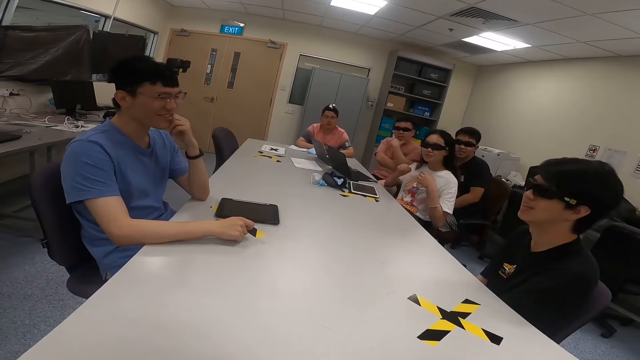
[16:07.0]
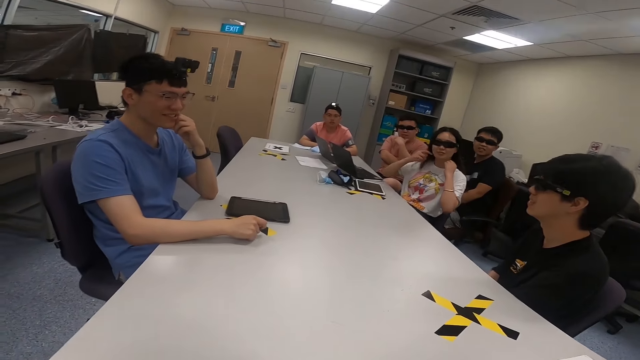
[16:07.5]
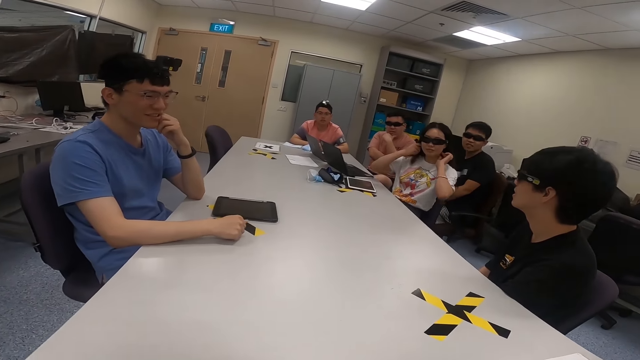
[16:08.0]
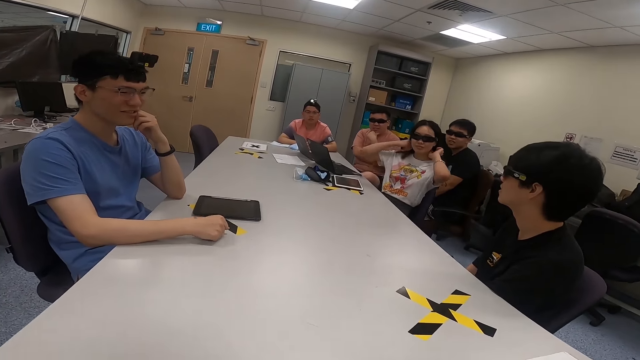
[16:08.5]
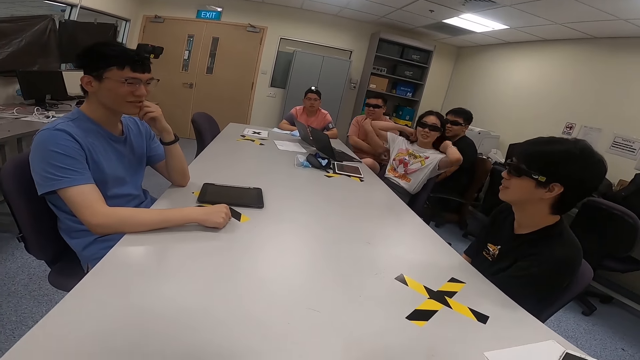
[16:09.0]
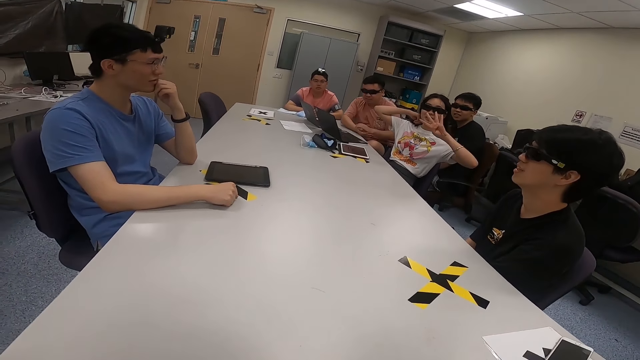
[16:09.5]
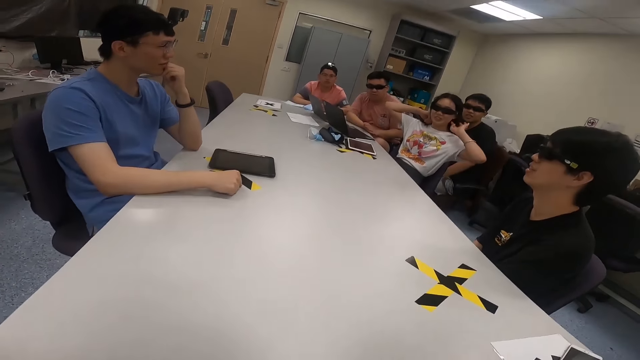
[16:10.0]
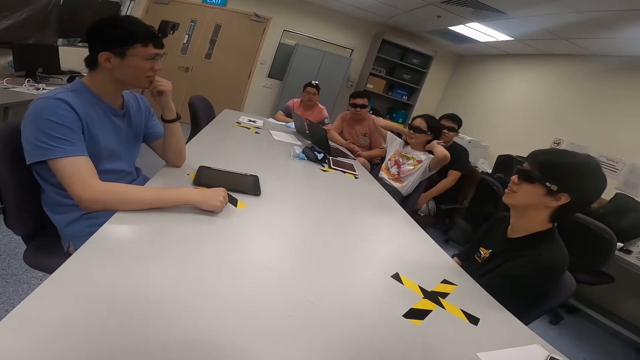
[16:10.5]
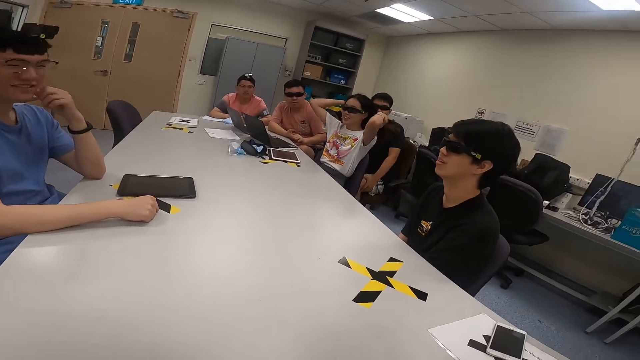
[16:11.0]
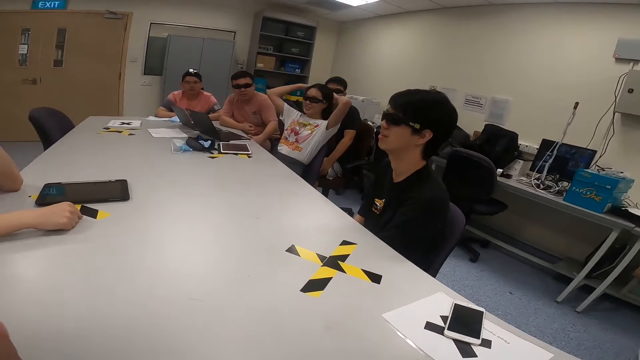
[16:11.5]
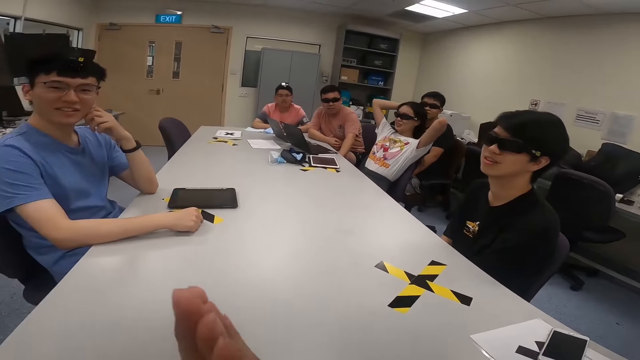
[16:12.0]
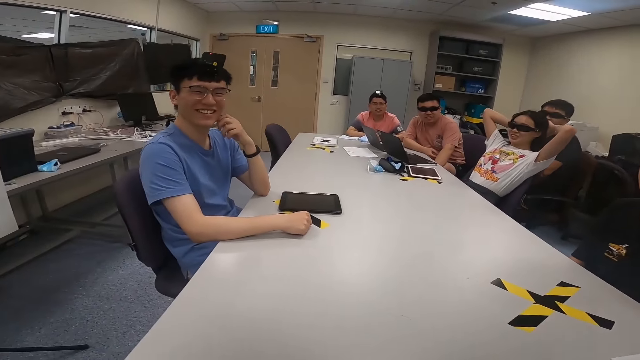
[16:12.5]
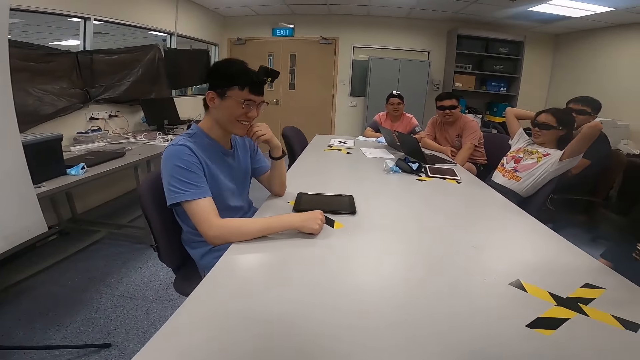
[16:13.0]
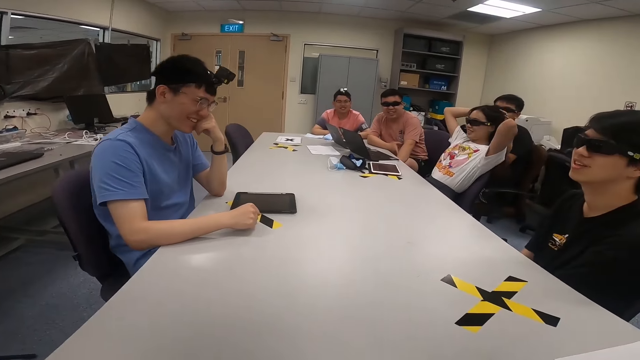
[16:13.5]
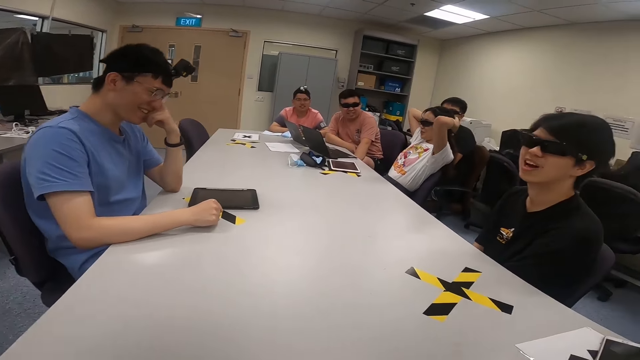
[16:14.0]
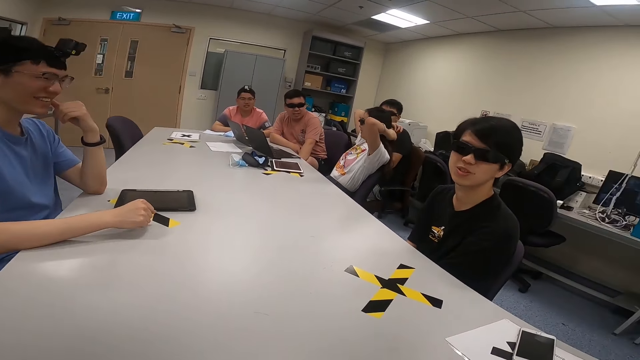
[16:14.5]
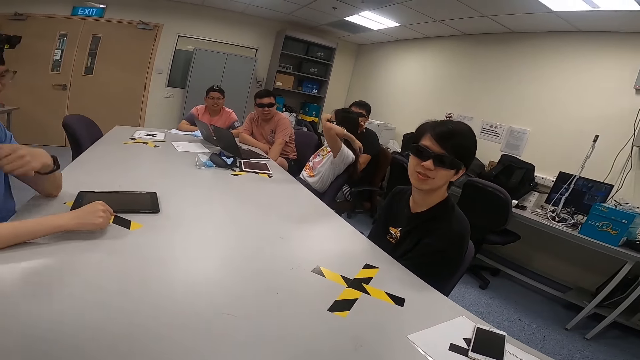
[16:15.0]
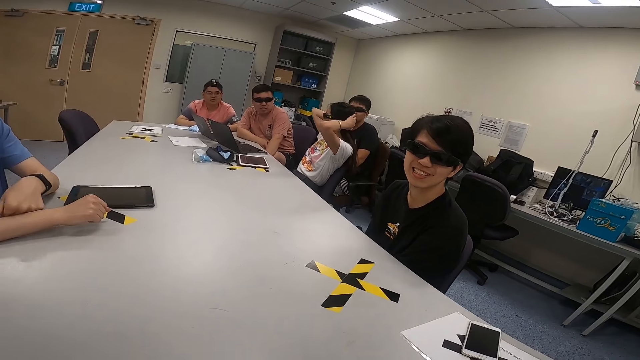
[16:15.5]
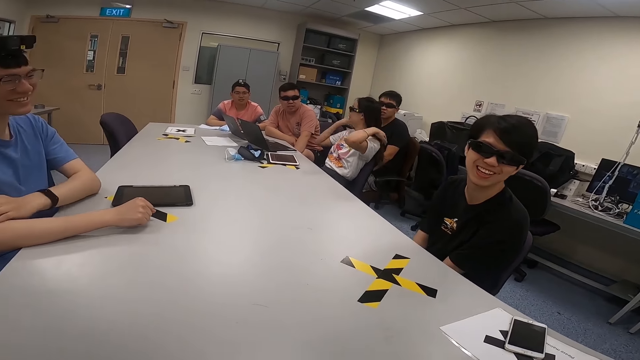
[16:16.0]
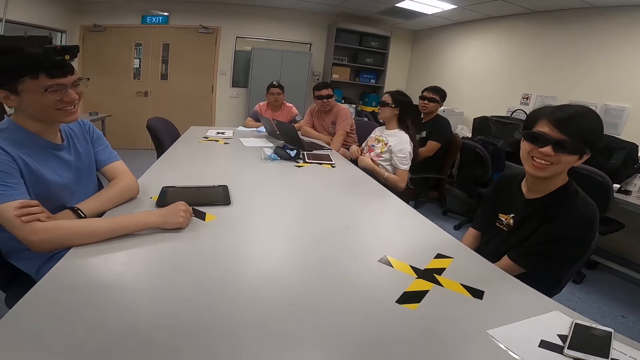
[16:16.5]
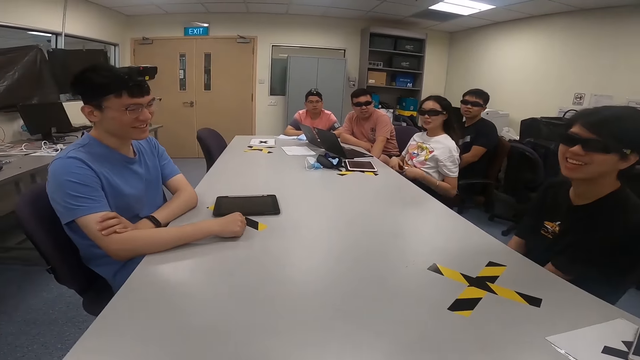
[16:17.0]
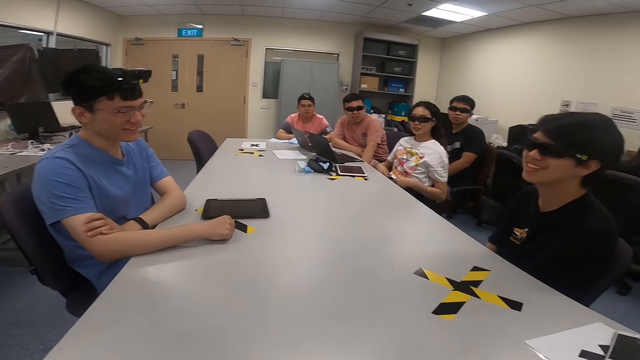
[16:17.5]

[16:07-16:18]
A lady touches her hair. The lady flicks her hair. The camera wearer moves his hand. He lifts his hands. The lady handles her hair.

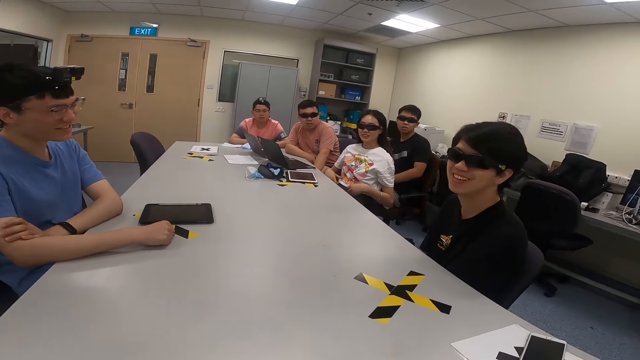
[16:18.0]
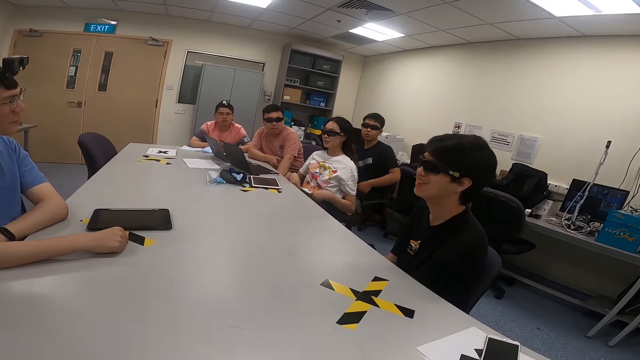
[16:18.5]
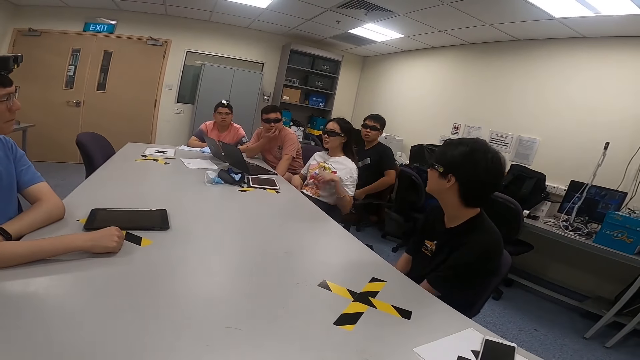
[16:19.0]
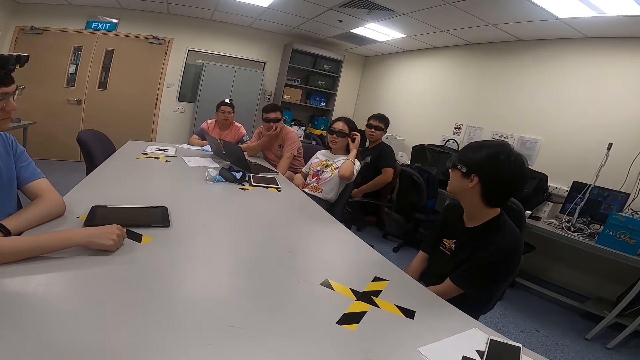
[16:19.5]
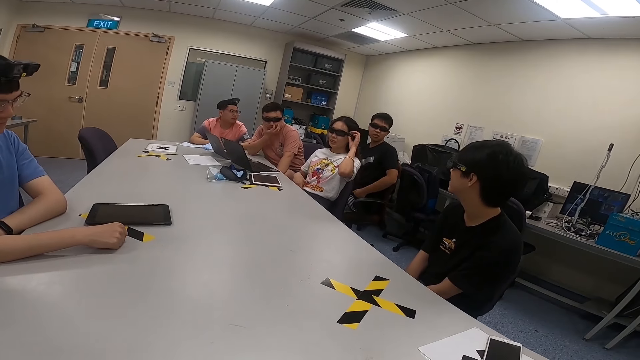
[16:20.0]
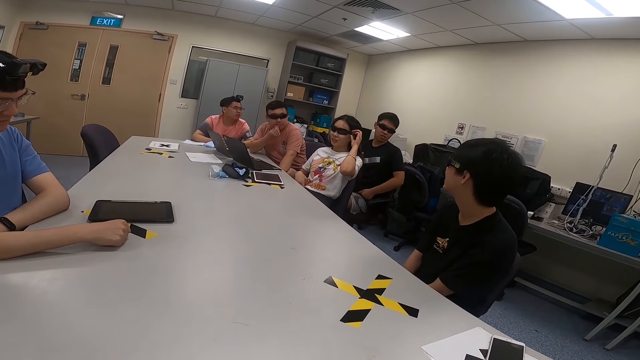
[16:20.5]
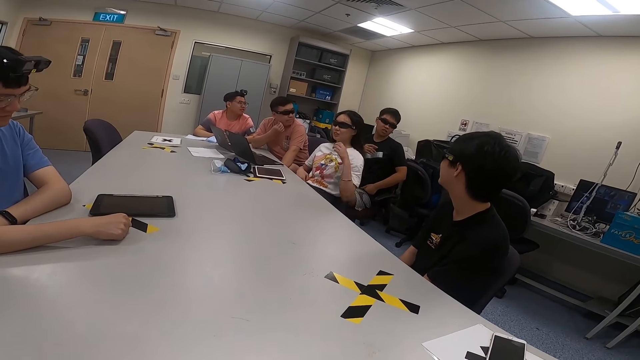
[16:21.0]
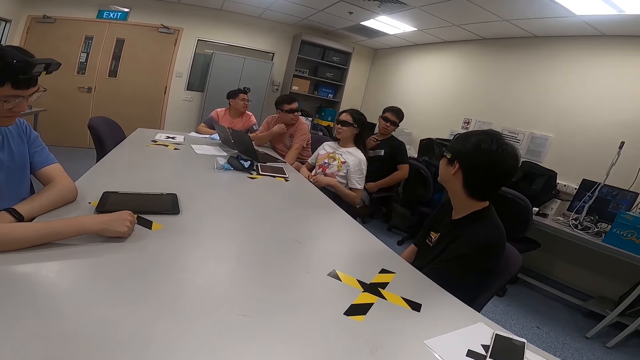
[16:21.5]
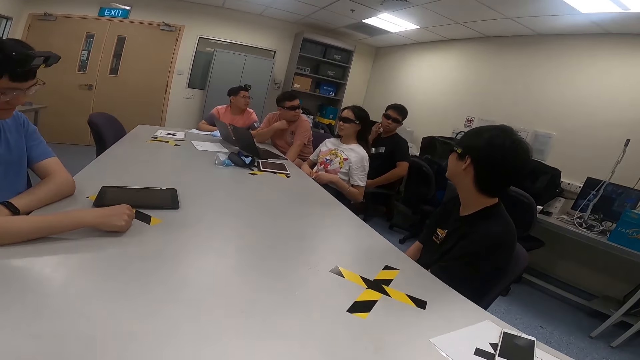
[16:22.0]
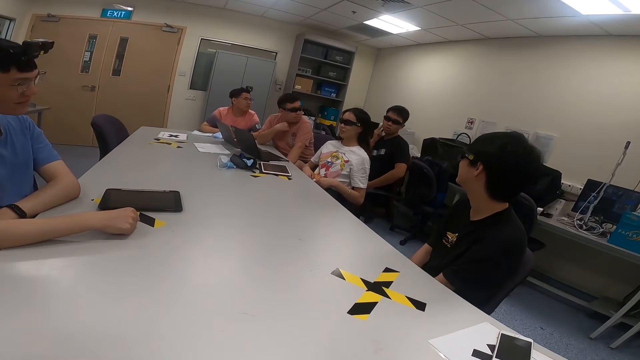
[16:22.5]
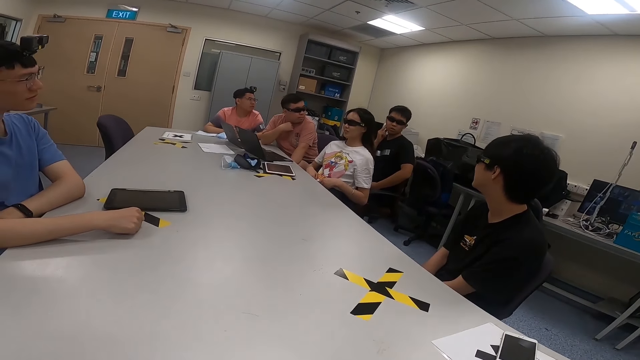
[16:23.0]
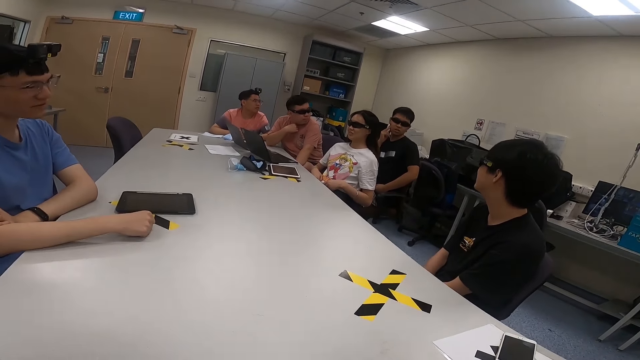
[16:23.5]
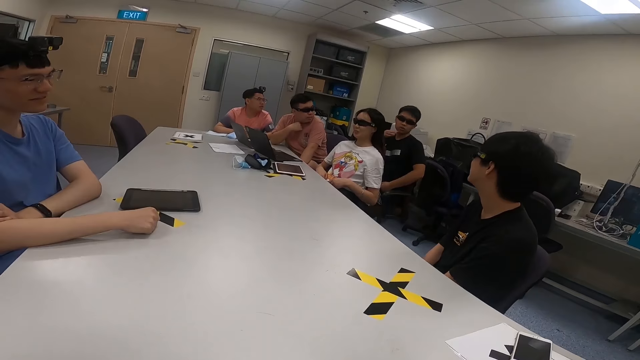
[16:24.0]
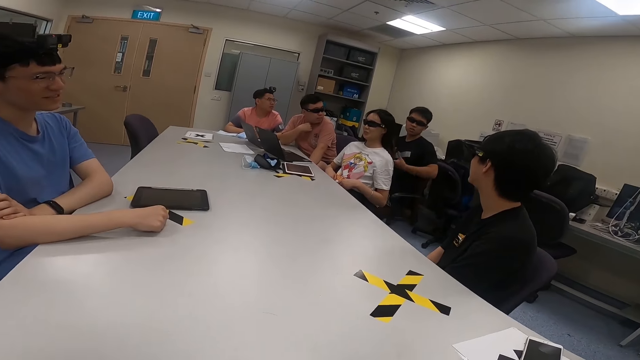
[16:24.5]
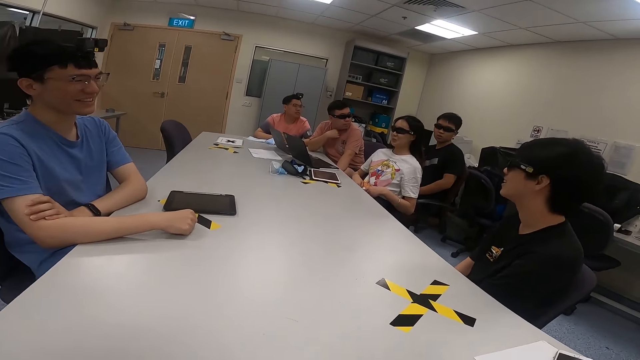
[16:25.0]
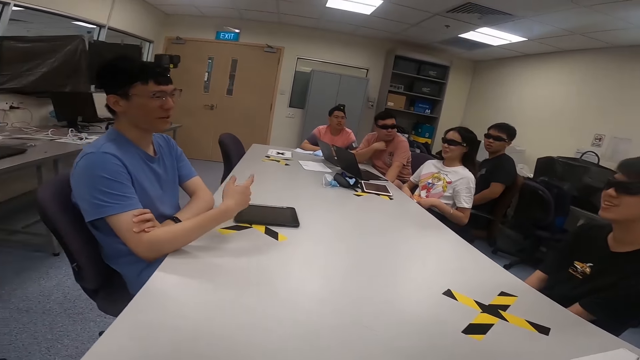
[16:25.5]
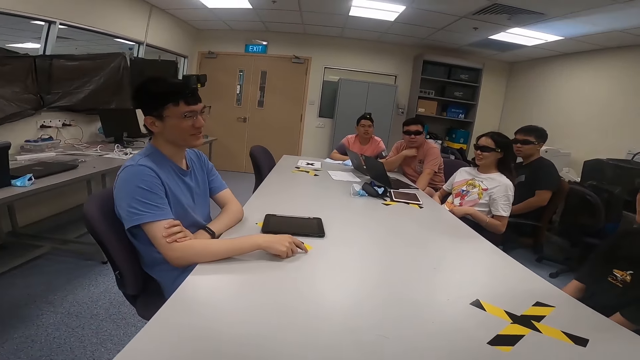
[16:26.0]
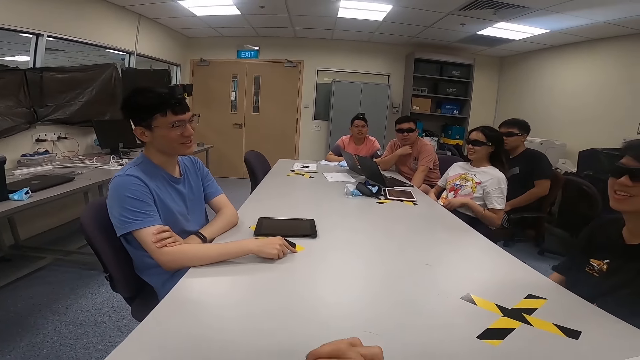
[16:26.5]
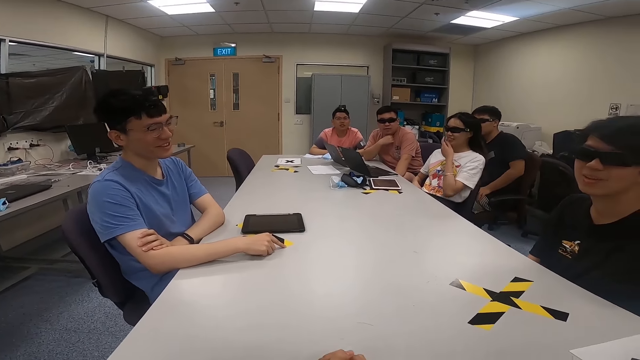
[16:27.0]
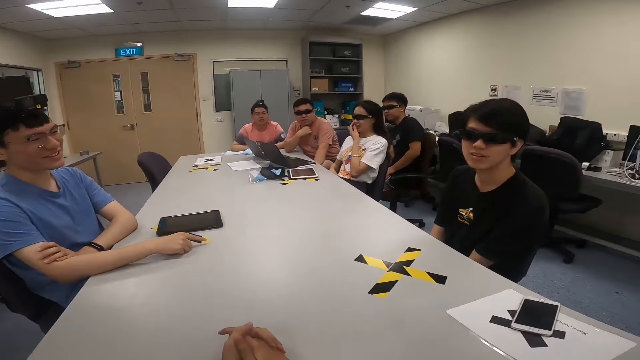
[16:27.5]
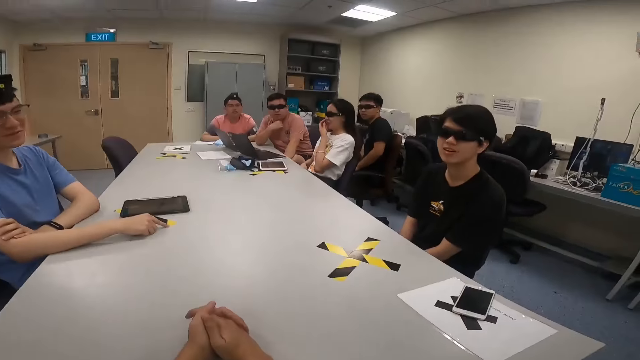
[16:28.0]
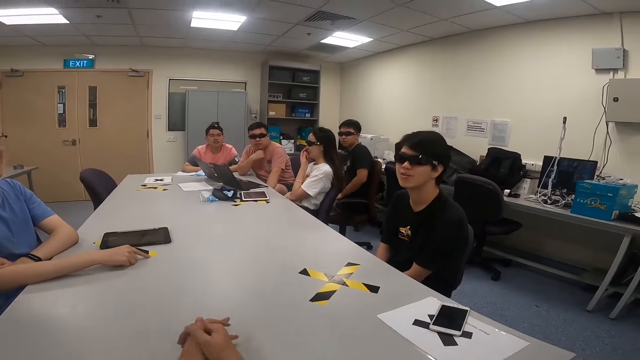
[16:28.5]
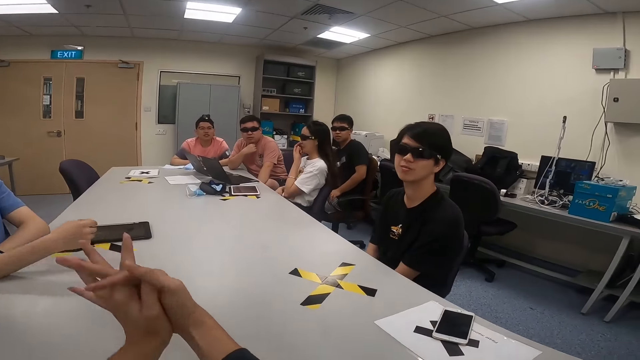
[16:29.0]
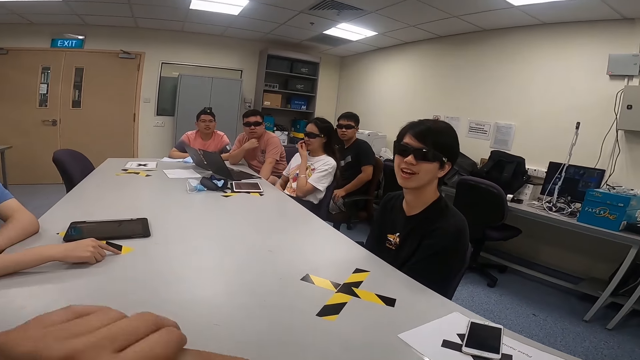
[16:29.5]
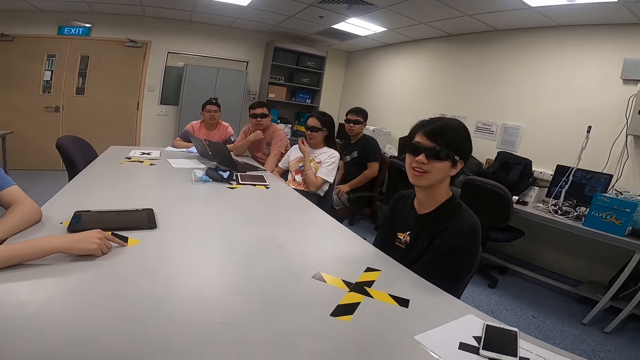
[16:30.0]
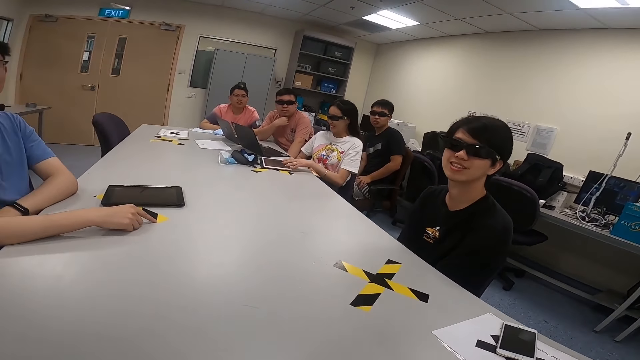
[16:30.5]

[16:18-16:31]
A man touches his chin. A lady touches her sunglasses. Another man moves his hands. Another man lifts both hands. Another man moves his hand. The lady touches her face. The camera wearer puts his hands on the table. He lifts his hands.
